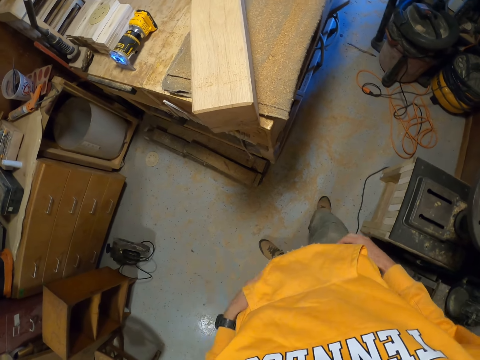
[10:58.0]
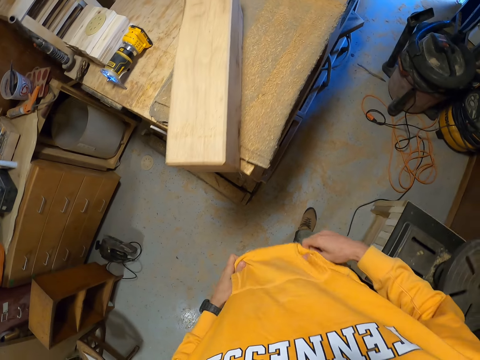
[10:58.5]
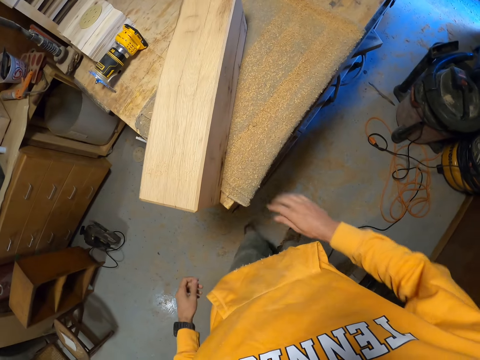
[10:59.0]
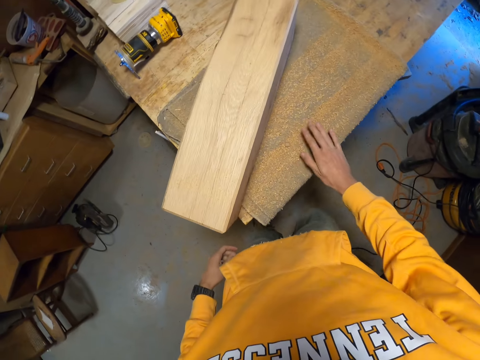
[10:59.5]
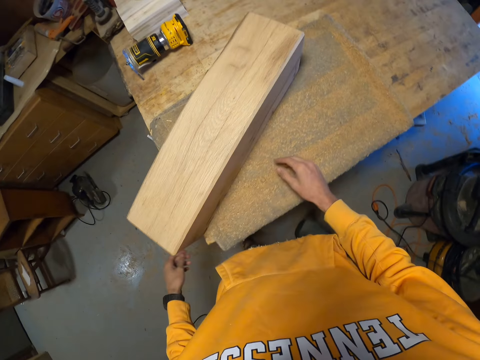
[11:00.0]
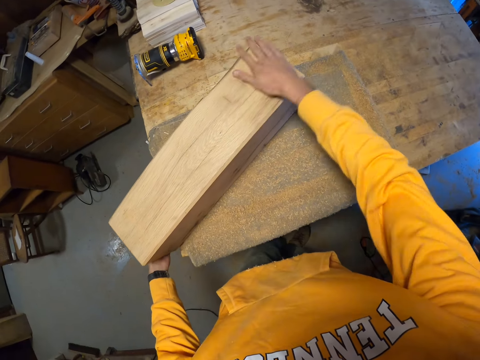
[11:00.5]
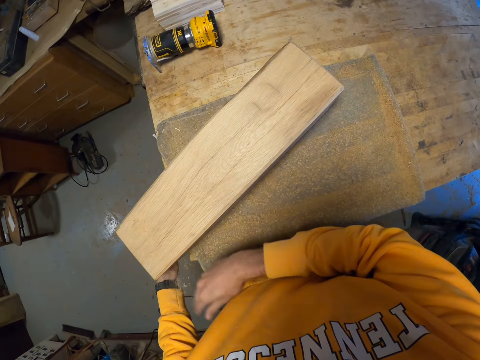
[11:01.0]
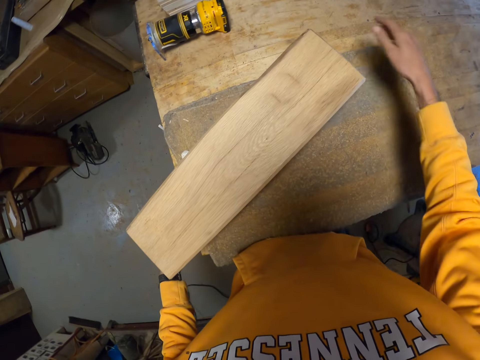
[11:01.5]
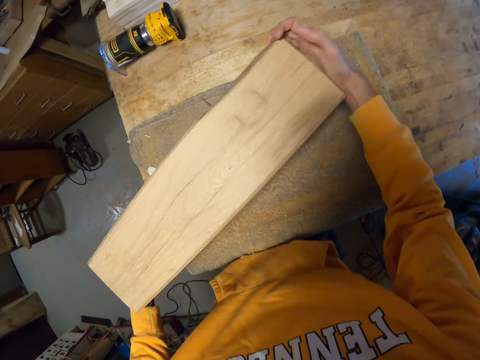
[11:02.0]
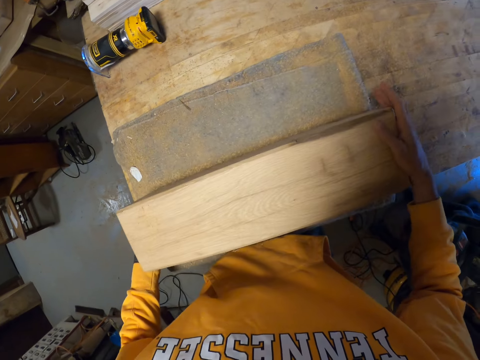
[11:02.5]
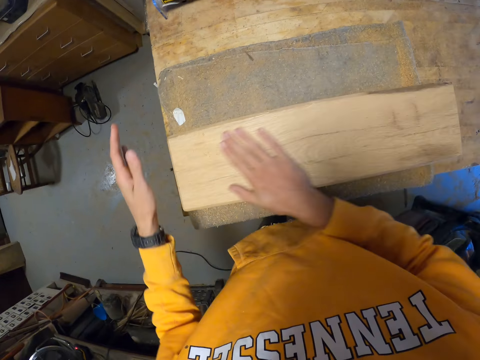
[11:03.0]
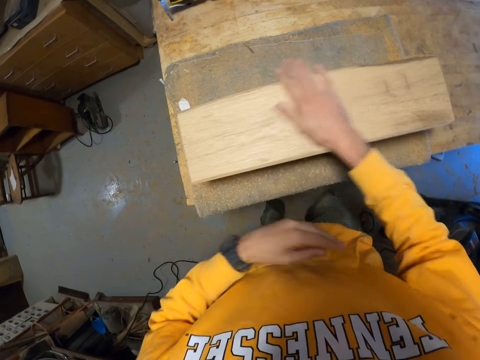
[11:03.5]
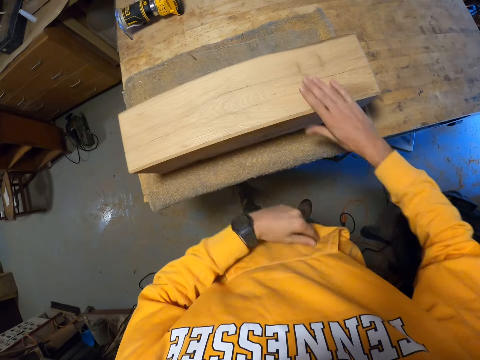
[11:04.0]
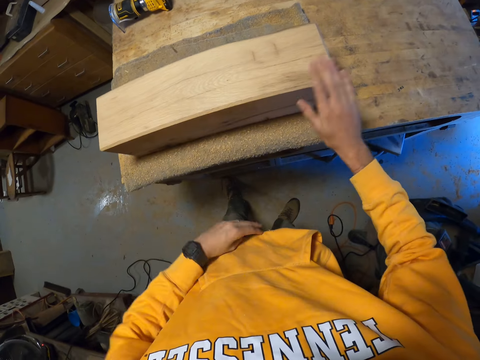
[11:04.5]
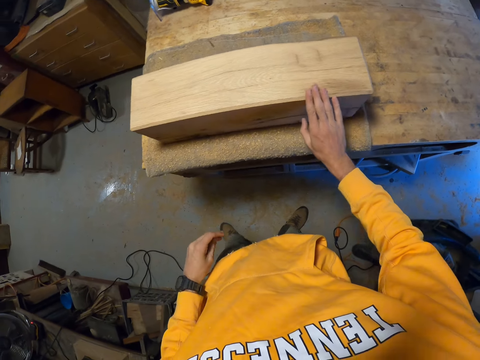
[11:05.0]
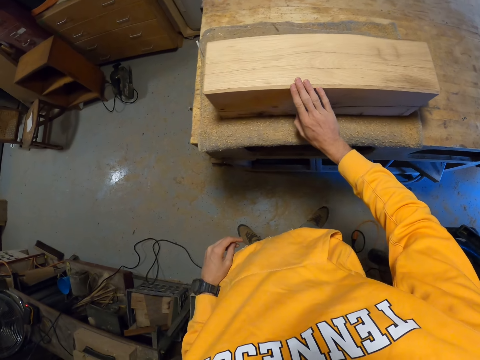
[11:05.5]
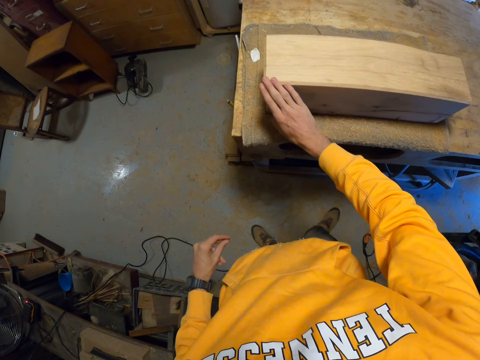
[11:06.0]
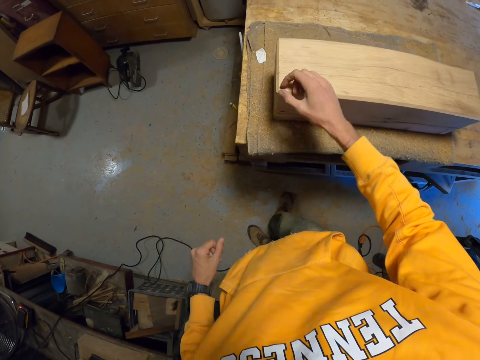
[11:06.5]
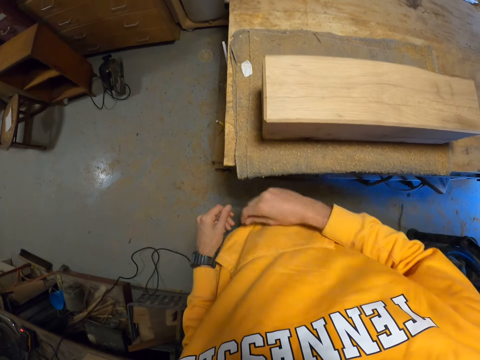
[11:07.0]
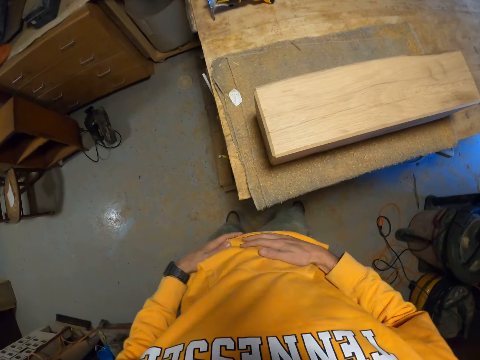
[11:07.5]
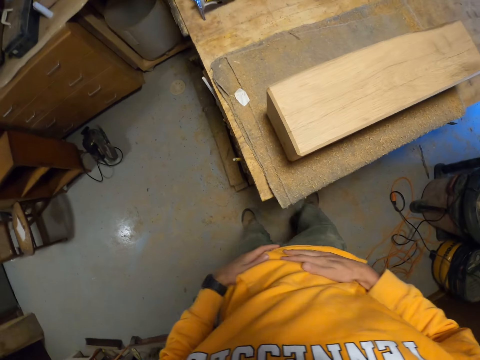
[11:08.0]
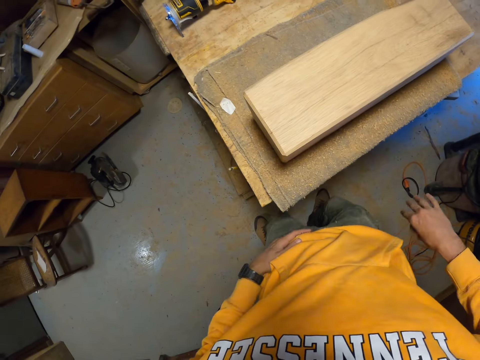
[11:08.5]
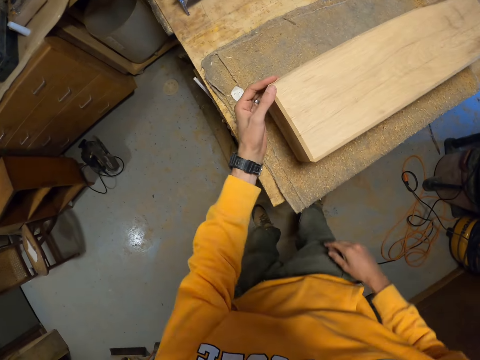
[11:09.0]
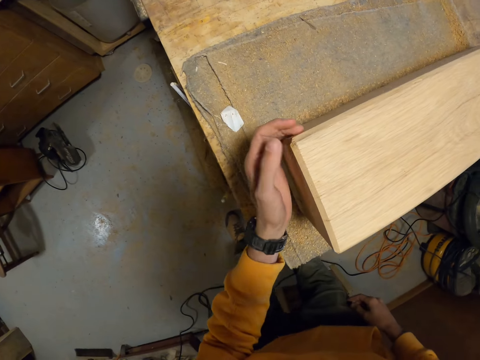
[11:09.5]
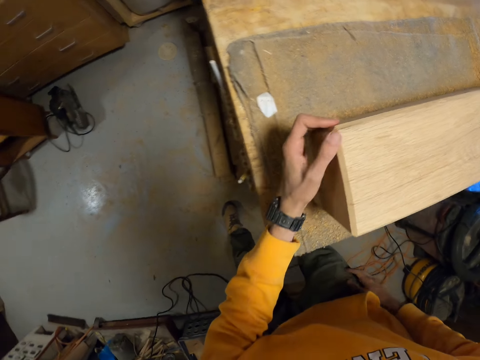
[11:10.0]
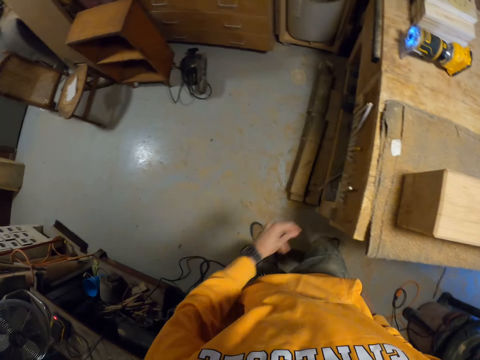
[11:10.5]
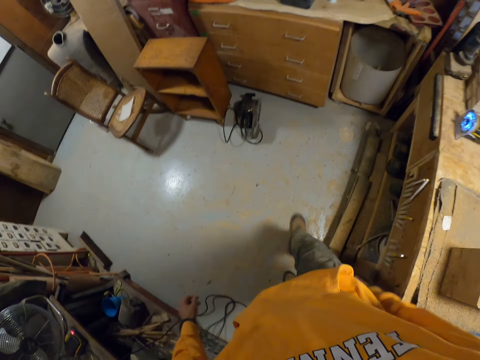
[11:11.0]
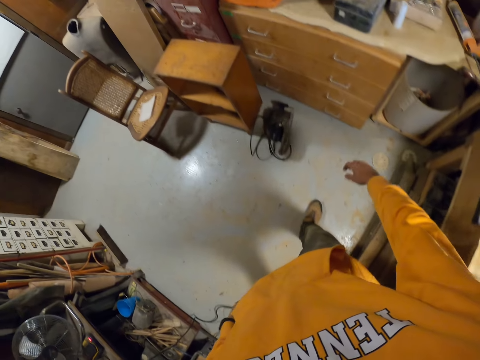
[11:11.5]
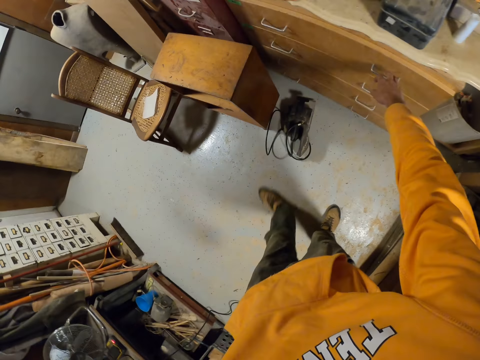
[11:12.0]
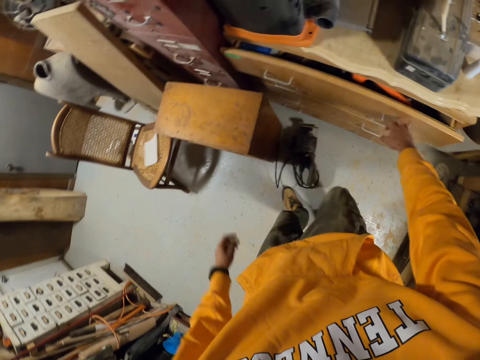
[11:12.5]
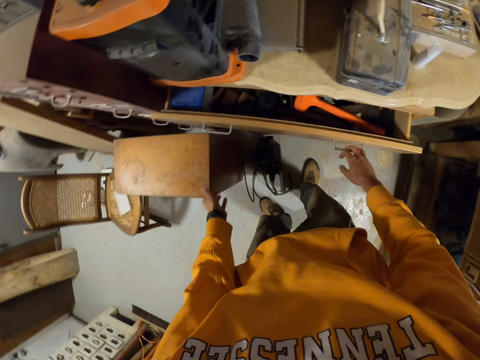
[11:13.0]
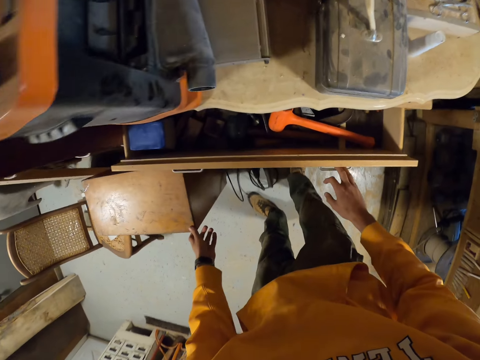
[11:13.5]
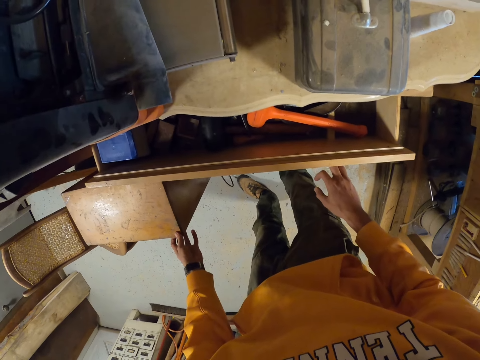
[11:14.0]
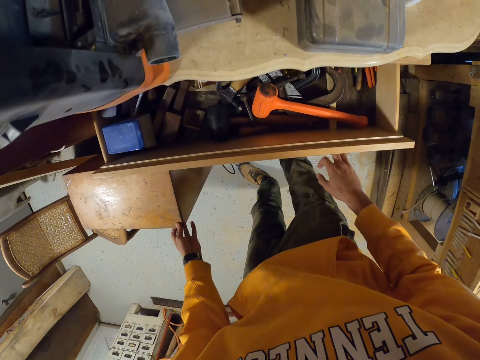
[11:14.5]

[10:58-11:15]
The camera wearer wipes both hands on his sweatshirt. He holds his sweatshirt pocket. He wipes the surface of the table with his right hand. He puts his hand on the table. He holds the wooden furniture with his left hand and wipes the surface of the wooden furniture with his right hand. He repositions the wooden furniture on the table with both hands. He wipes the surface of the wooden furniture with his right hand and wipes the surface of the wooden furniture with his left hand. He cleans the edge of the wooden furniture with his right hand. He holds his stomach. He cleans the edge of the wooden furniture. He walks around the room. He opens a drawer with his right hand. He holds a wooden stool on the floor with his left hand.

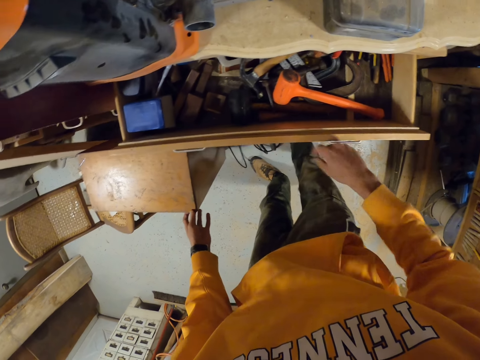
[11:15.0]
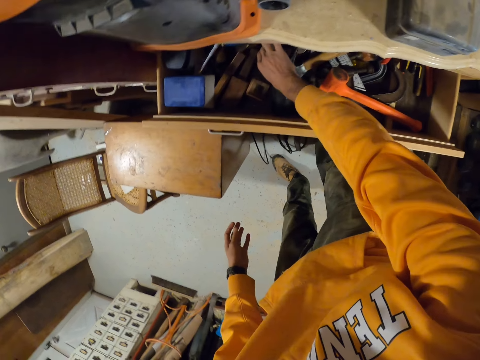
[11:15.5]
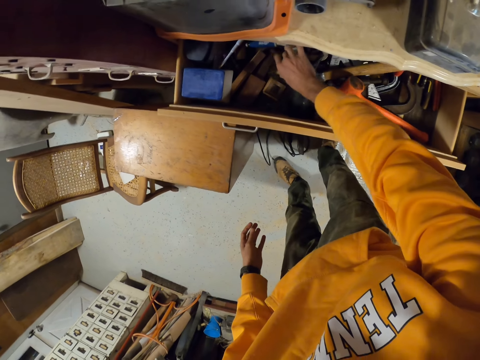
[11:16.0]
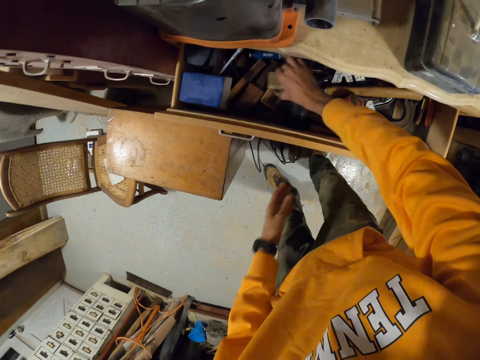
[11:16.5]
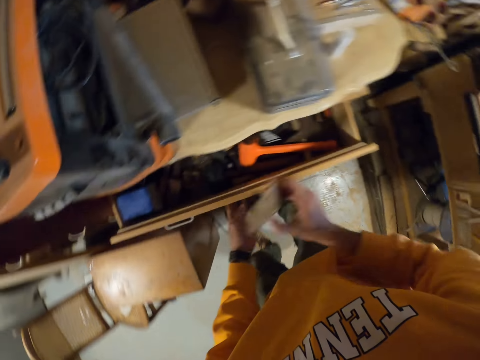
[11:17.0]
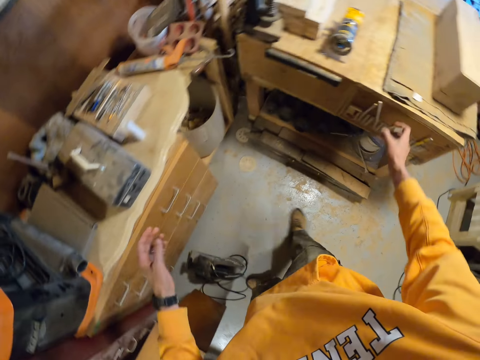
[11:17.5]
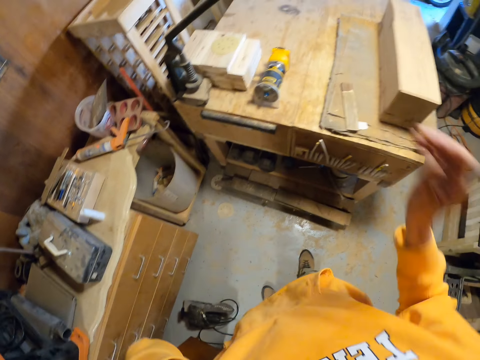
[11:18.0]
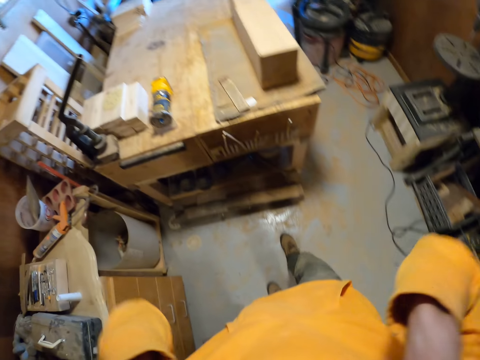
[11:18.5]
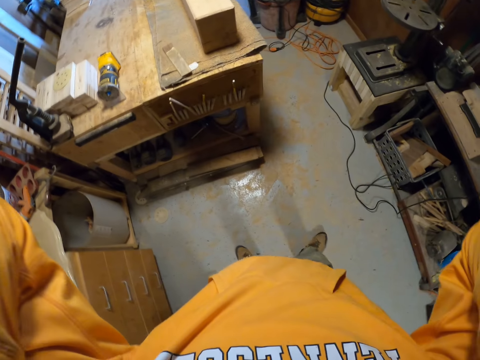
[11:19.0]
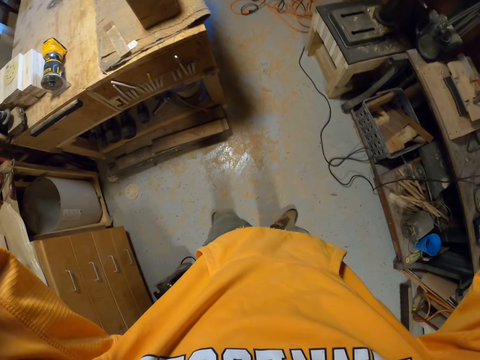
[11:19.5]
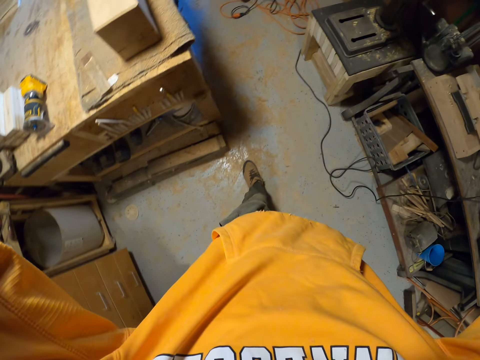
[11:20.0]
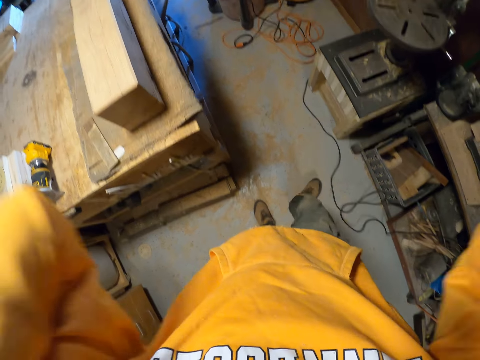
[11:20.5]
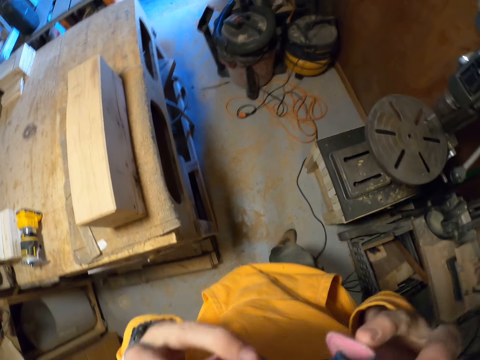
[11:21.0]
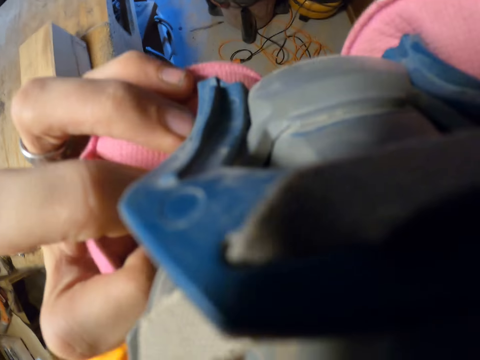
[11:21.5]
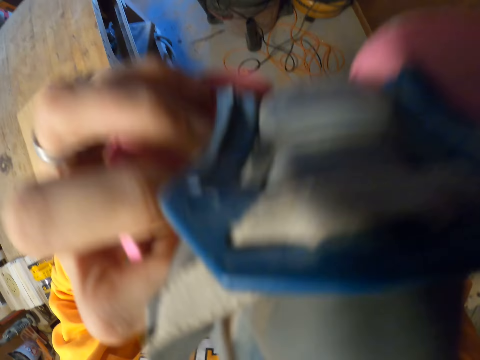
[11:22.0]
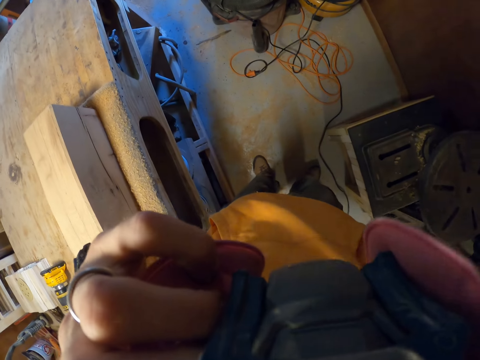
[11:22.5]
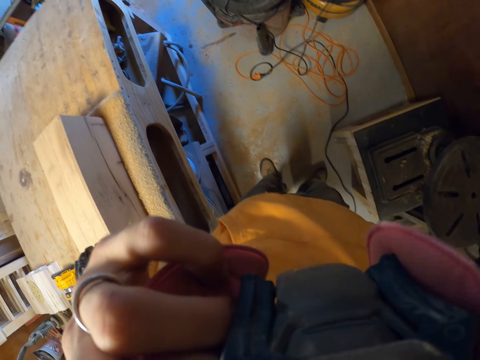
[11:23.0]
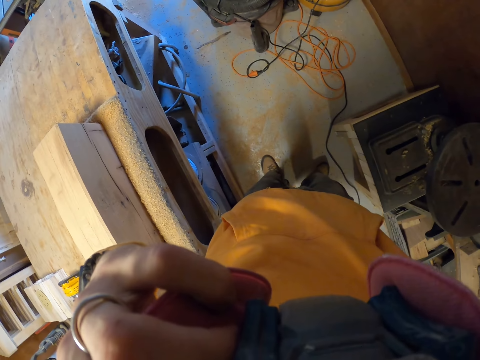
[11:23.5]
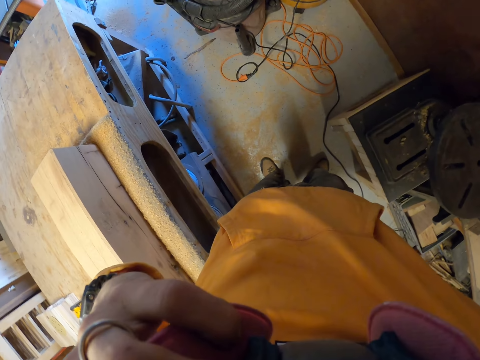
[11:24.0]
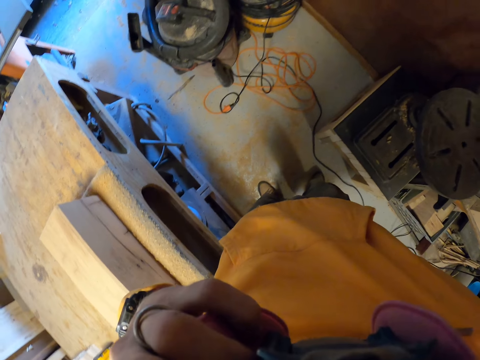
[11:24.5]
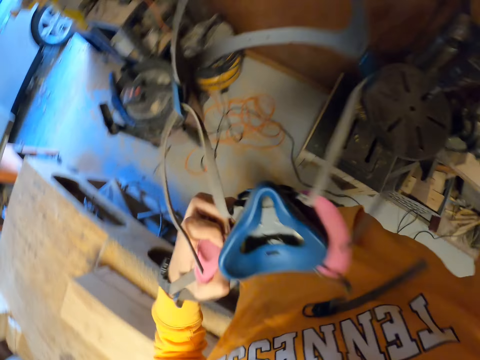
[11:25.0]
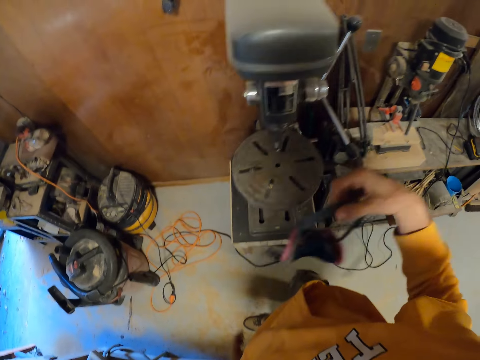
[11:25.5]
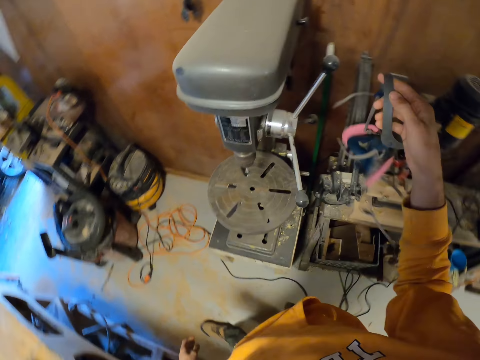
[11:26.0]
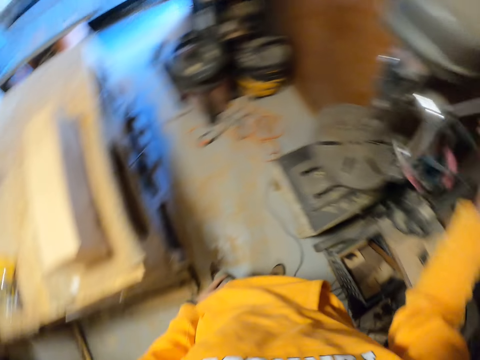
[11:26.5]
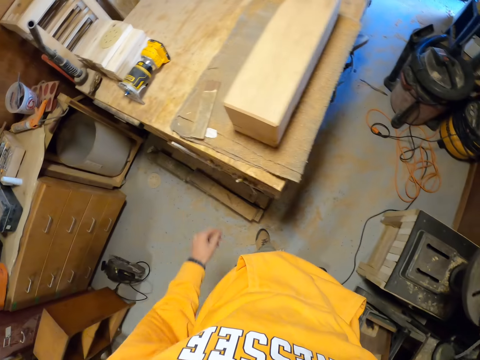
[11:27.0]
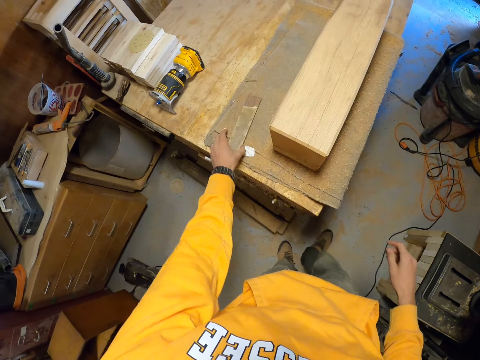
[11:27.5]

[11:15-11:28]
The camera wearer picks up a card scraper from inside the drawer with his right hand. He closes the drawer with his left hand. He drops the card scraper on the table with his right hand. He removes his face mask and walks around the room. He removes a pair of goggles from his face with both hands. He puts the face mask aside. He hangs the pair of goggles on the handle of a generator with his right hand.
